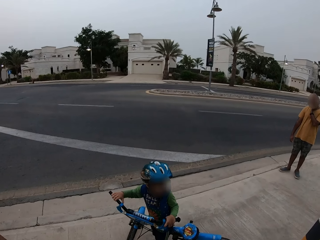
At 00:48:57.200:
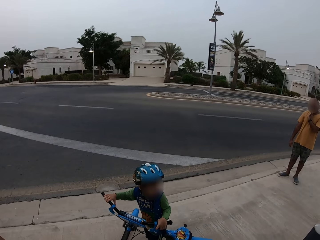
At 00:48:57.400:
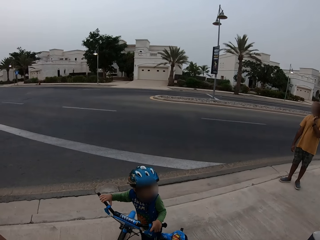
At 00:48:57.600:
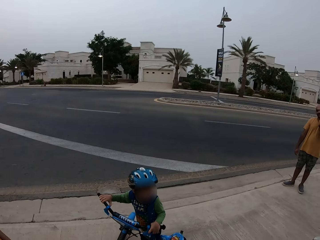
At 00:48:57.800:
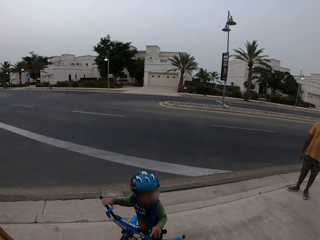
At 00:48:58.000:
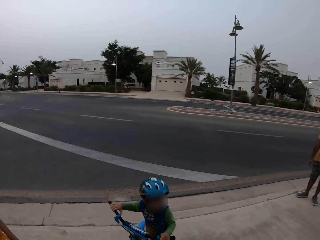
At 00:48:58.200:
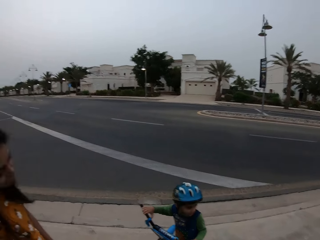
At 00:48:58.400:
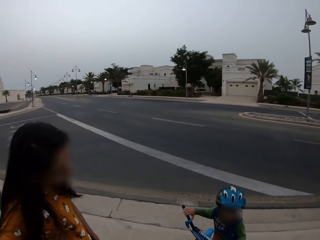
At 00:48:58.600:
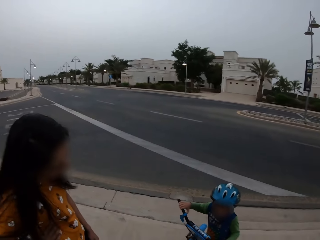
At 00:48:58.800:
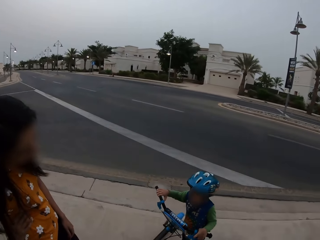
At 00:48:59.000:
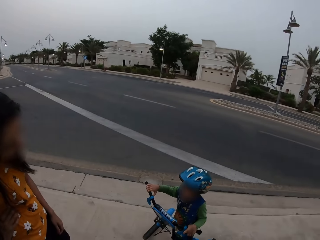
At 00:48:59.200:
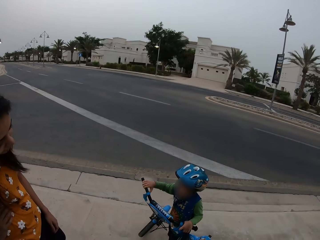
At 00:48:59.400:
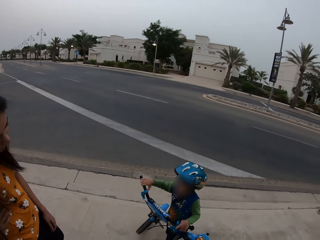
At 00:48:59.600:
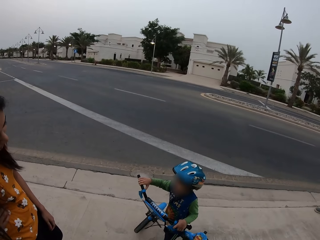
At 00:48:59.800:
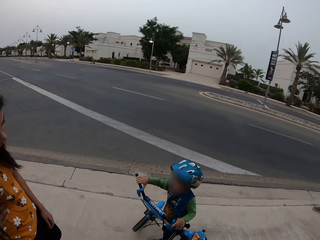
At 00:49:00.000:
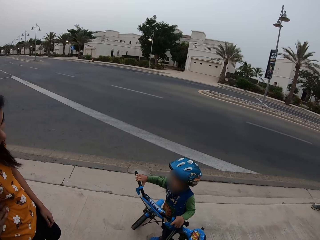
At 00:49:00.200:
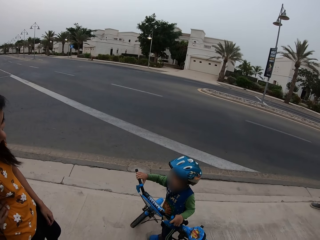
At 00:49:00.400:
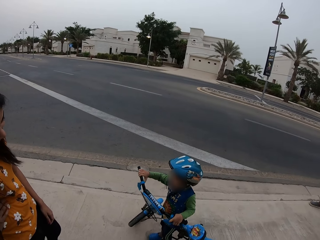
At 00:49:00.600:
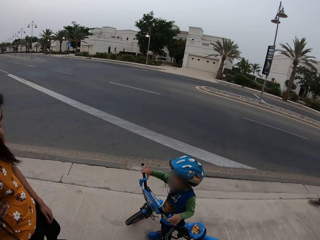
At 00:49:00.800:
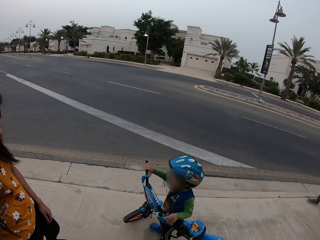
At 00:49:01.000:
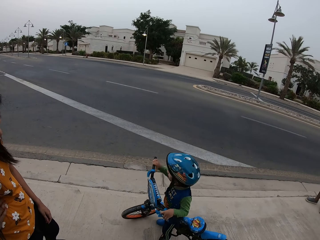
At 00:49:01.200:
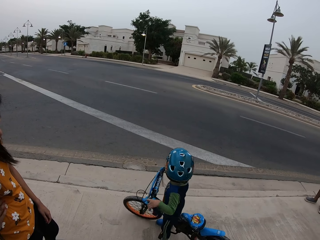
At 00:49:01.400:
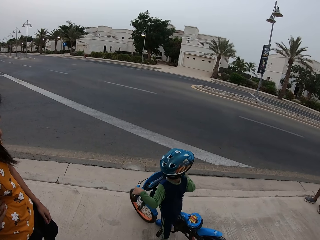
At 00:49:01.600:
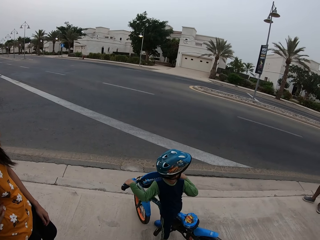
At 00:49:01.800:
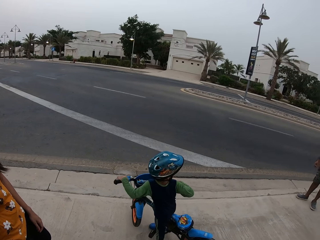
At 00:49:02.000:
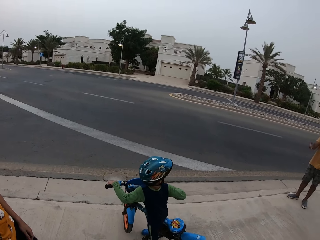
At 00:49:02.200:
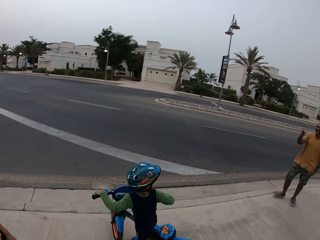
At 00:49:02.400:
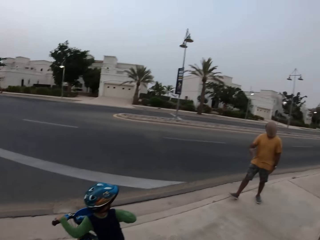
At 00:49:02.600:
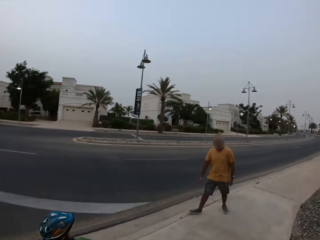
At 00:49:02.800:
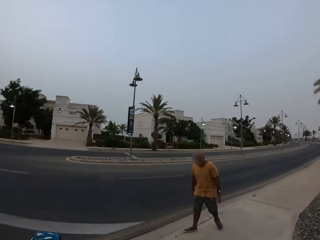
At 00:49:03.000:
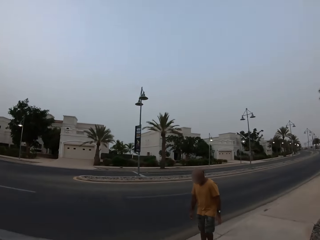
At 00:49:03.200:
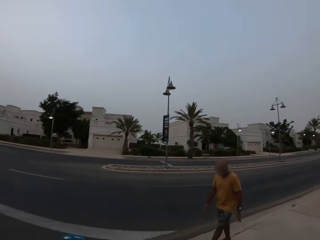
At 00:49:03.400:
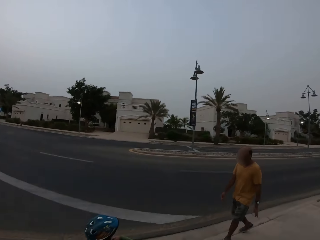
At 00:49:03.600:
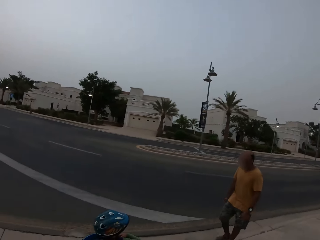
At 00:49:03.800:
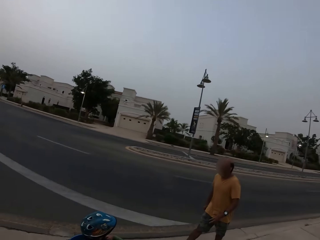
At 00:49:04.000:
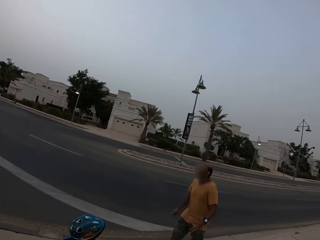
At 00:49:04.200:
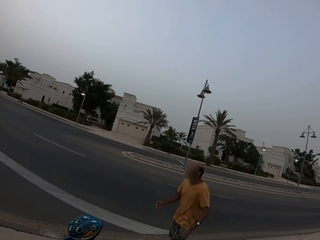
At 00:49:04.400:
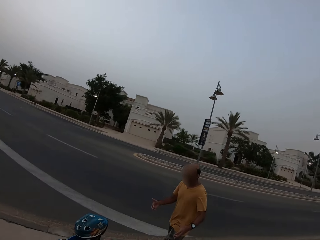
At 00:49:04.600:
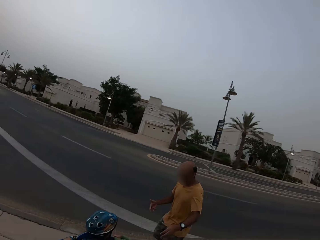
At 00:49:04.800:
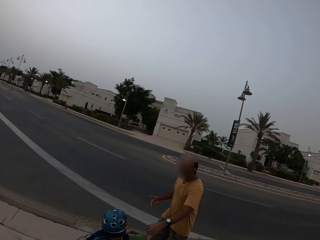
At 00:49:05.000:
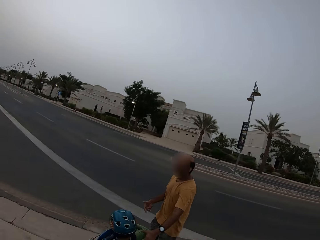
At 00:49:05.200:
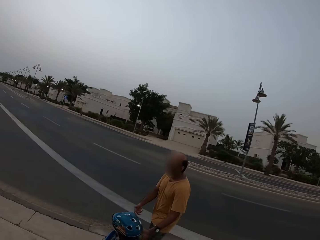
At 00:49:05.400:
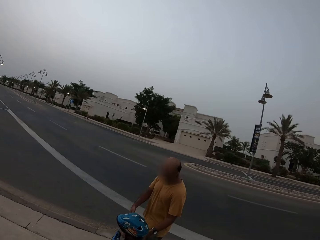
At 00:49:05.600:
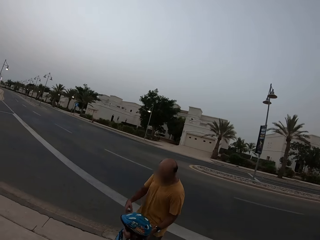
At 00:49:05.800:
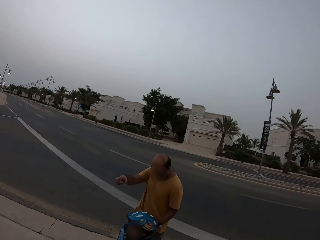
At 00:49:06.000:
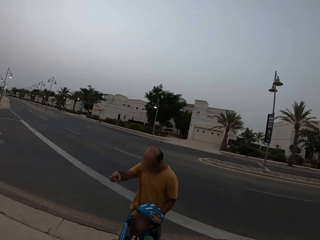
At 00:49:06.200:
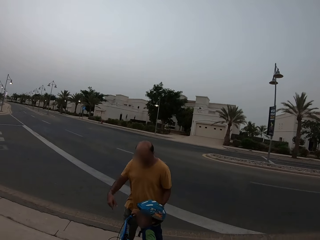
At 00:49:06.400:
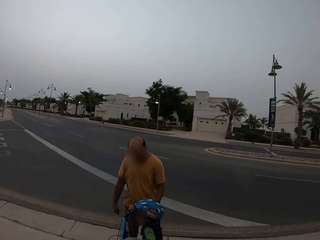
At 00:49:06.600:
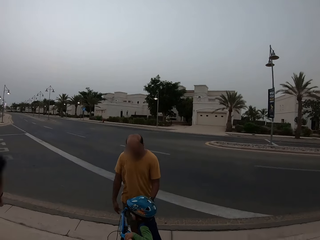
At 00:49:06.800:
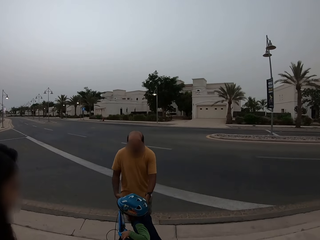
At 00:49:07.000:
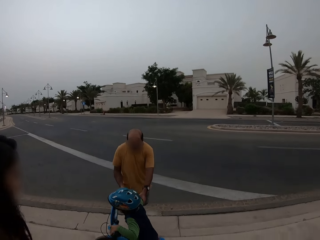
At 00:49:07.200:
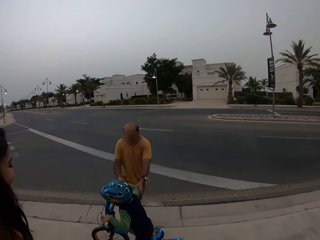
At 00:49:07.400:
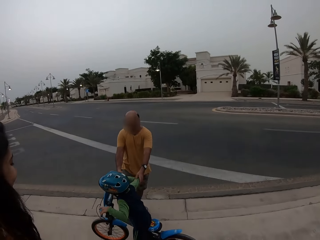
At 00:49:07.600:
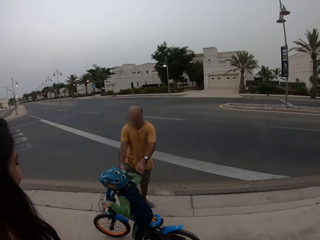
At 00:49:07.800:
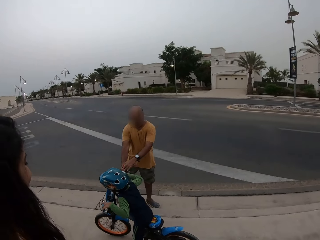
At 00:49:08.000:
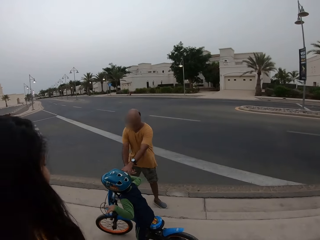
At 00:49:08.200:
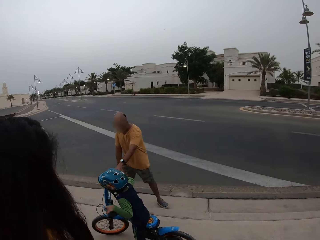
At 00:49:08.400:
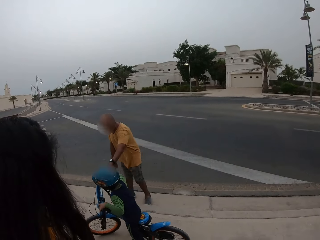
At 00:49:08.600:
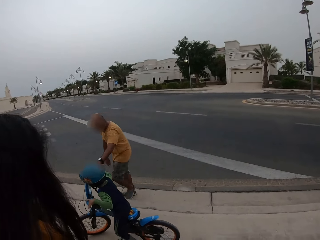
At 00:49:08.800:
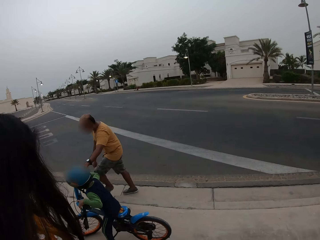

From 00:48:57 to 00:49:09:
The girl turns. The man walks. The man touches the boy.

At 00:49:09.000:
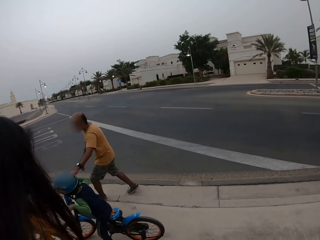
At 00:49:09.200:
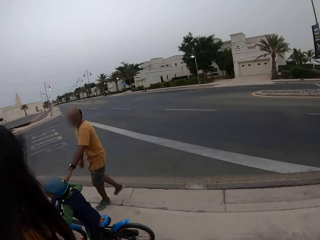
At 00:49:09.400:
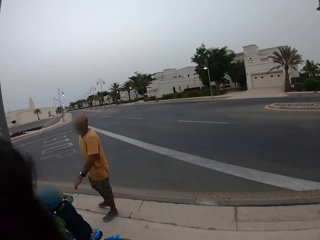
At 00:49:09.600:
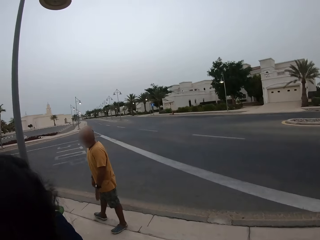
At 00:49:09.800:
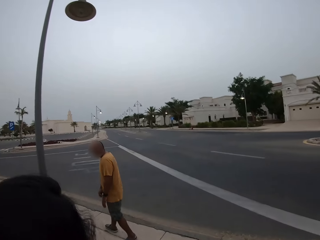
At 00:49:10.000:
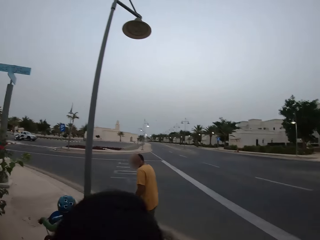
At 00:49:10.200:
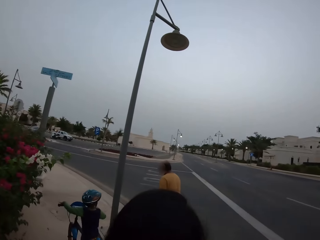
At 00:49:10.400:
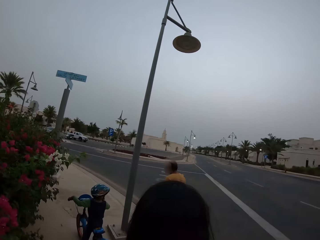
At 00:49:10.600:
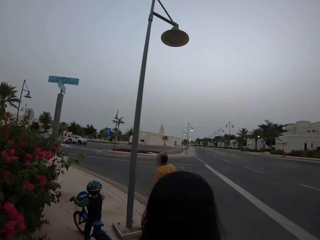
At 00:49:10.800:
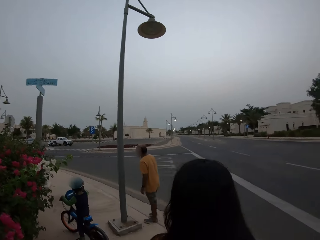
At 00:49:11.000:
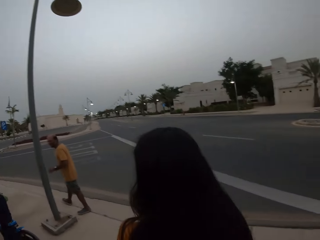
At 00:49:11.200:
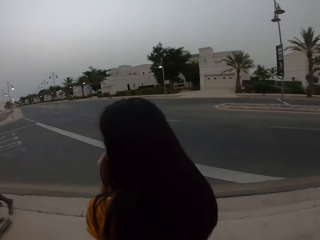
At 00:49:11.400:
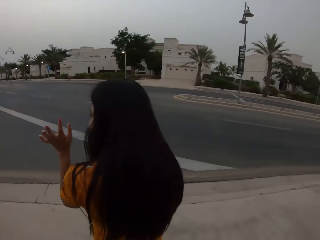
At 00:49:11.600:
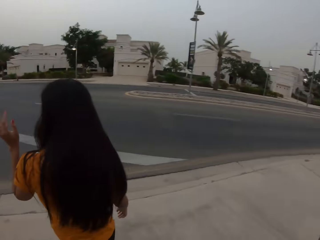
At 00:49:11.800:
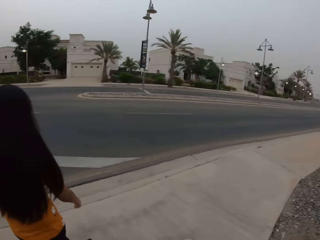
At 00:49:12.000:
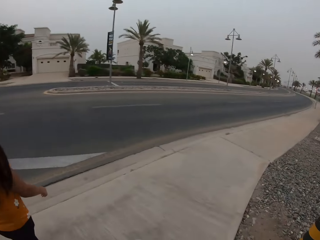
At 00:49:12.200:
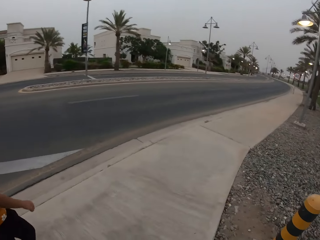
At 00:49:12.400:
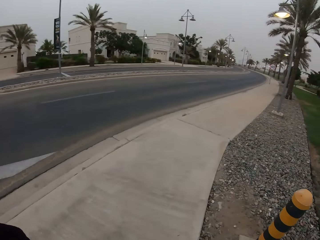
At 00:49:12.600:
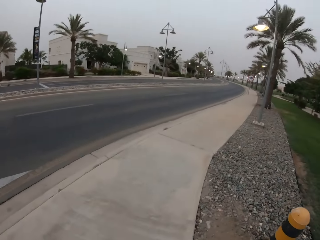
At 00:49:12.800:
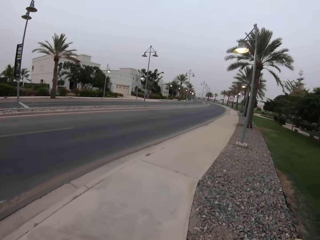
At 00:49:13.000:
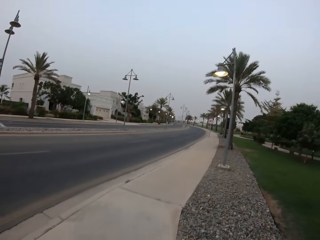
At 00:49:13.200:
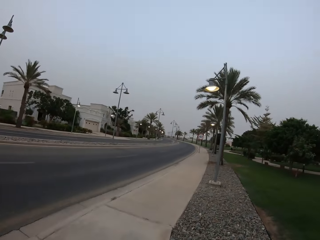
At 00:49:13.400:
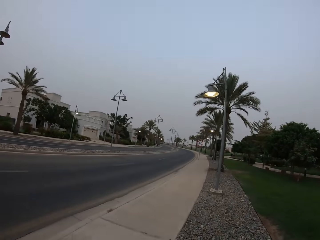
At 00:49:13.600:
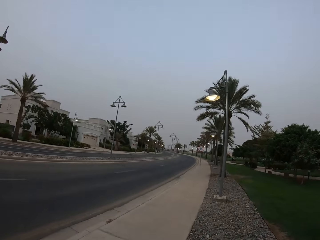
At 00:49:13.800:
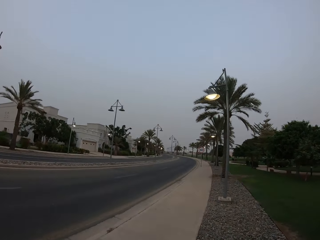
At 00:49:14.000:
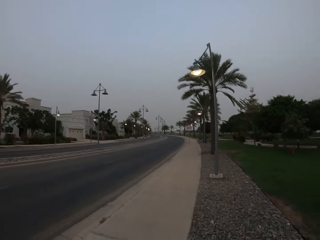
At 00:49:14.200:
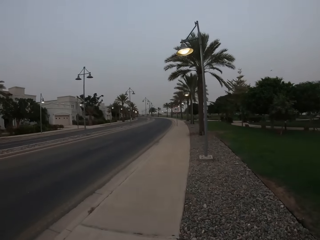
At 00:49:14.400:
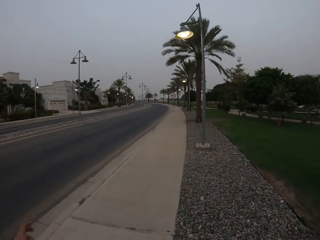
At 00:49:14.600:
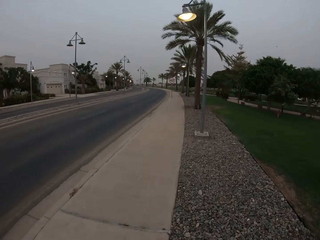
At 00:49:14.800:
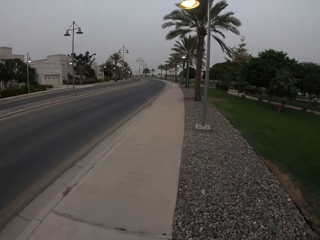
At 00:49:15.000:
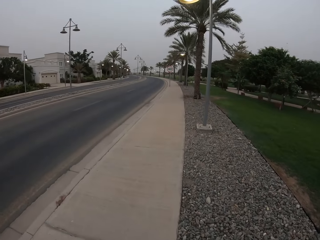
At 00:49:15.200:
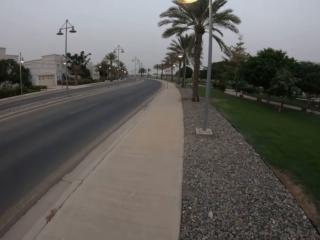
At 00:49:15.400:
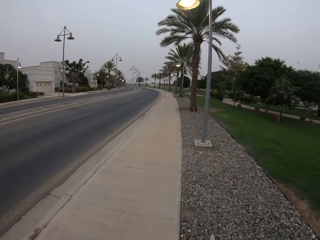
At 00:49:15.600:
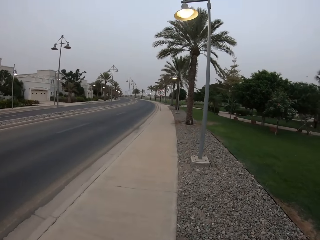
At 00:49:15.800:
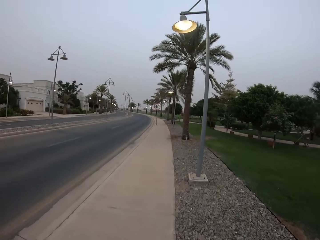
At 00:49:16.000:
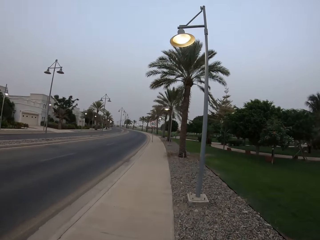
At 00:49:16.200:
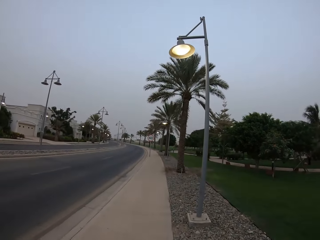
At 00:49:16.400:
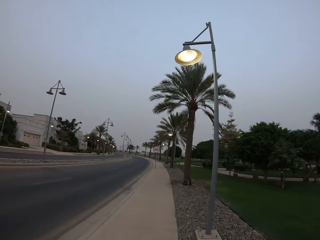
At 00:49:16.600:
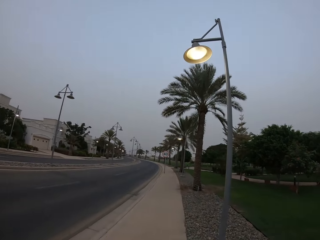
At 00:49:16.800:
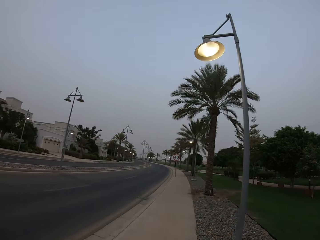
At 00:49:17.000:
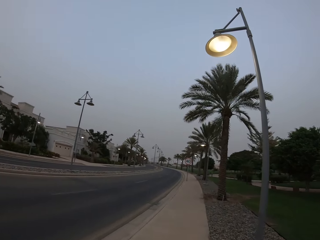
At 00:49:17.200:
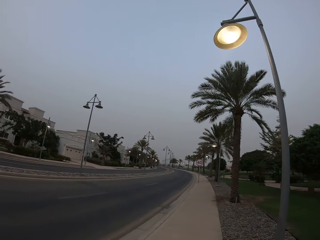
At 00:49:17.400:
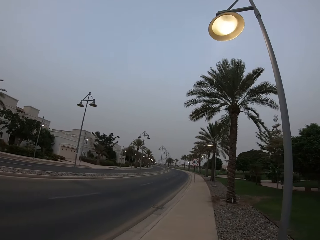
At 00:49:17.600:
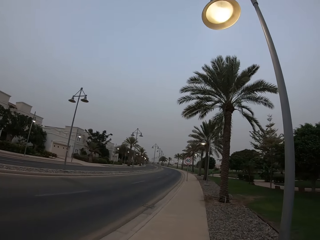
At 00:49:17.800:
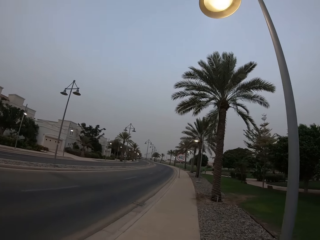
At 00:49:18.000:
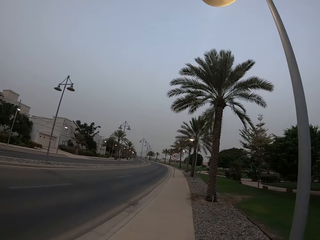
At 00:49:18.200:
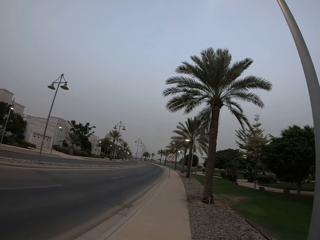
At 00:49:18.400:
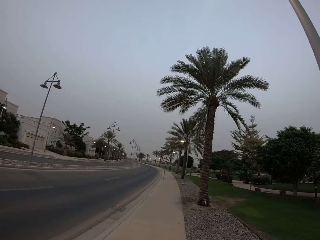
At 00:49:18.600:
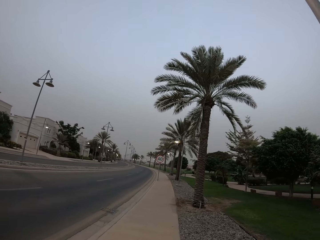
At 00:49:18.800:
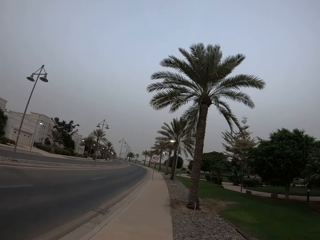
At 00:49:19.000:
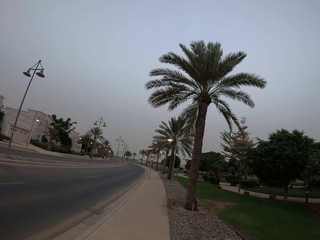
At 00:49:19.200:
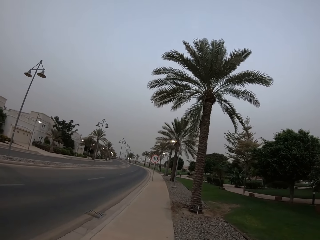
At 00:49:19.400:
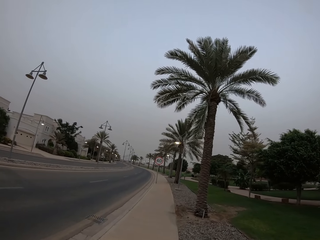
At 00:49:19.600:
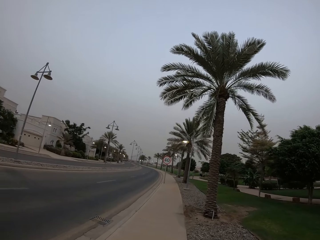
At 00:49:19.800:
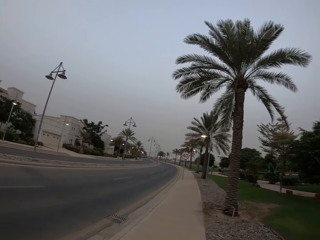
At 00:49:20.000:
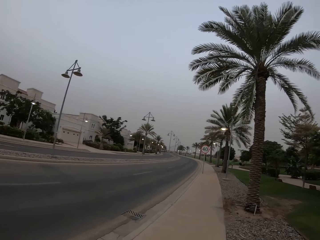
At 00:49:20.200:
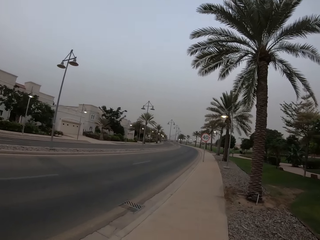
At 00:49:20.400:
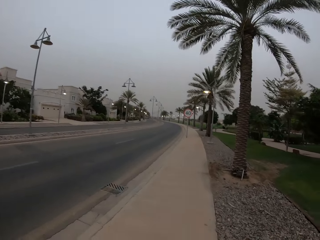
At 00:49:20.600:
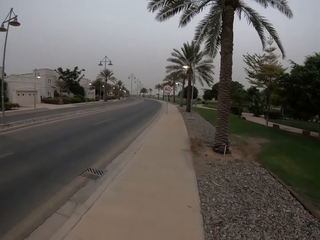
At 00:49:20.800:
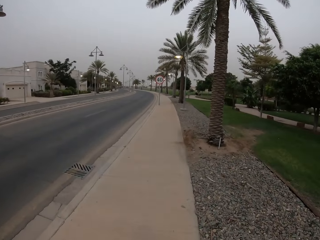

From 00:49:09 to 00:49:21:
A girl rides a bicycle. The camera wearer looks at a man. They look at a boy. A woman waves. The camera wearer walks around.
